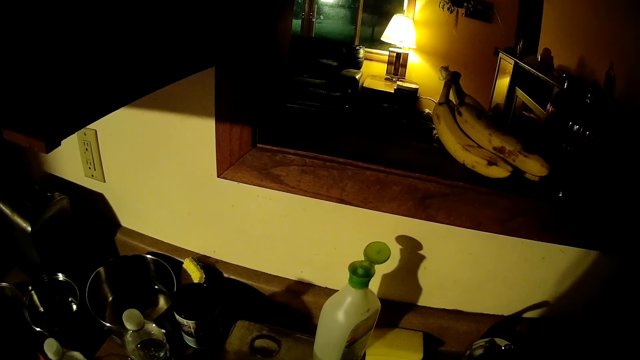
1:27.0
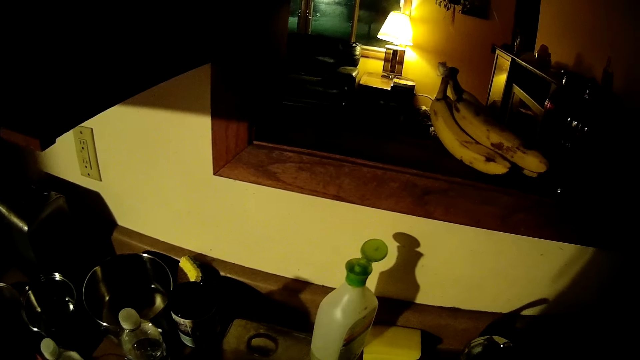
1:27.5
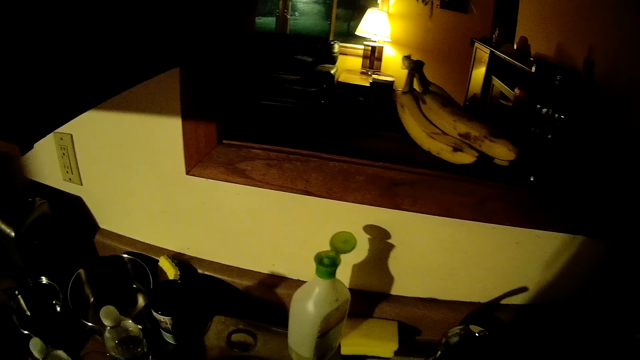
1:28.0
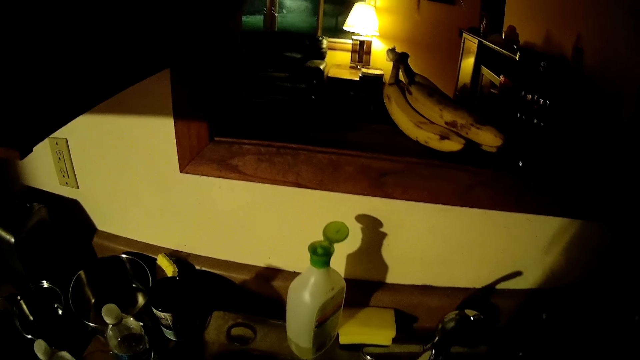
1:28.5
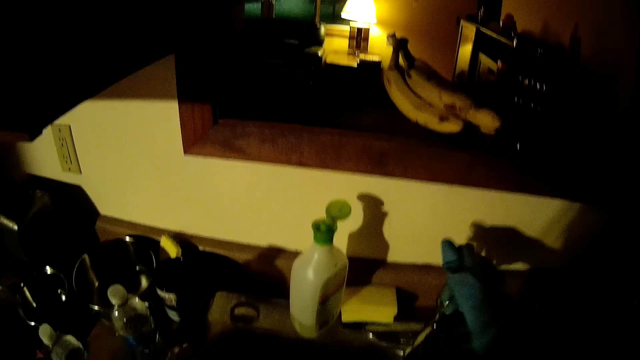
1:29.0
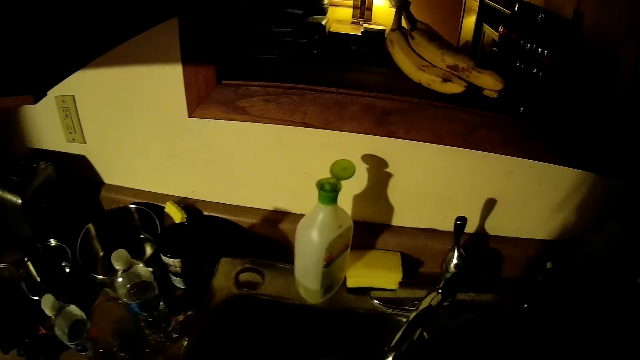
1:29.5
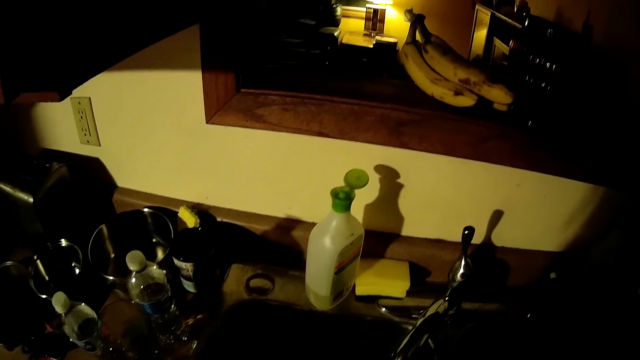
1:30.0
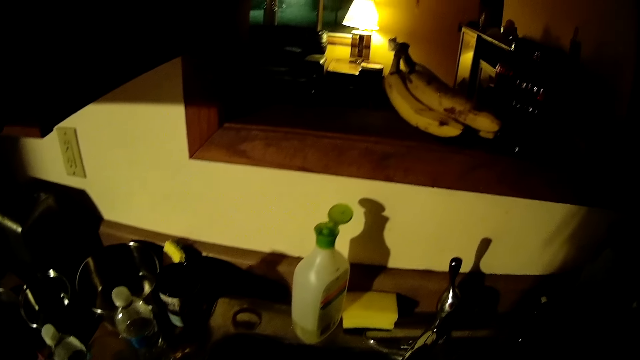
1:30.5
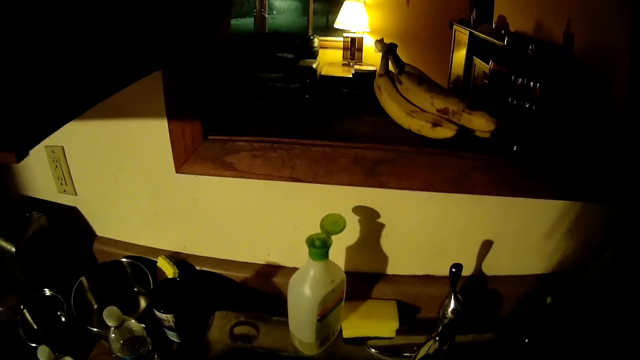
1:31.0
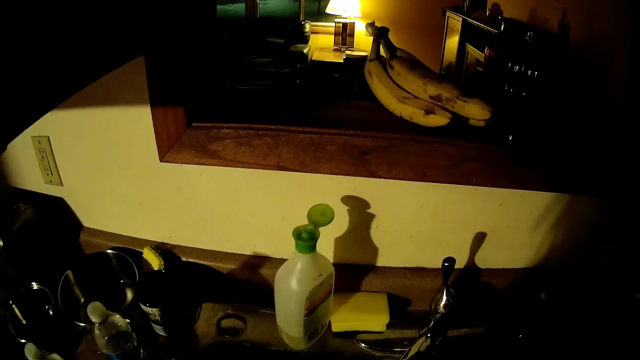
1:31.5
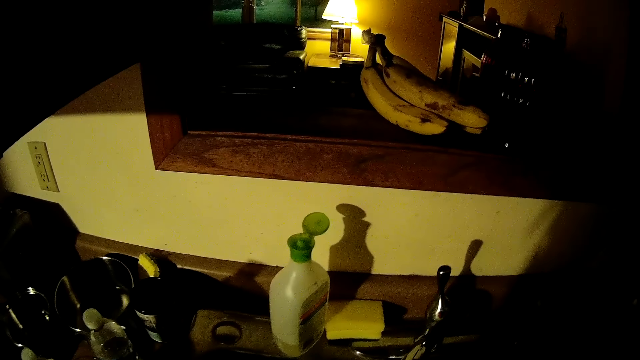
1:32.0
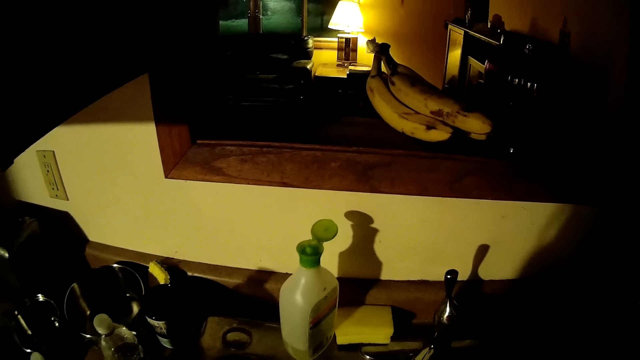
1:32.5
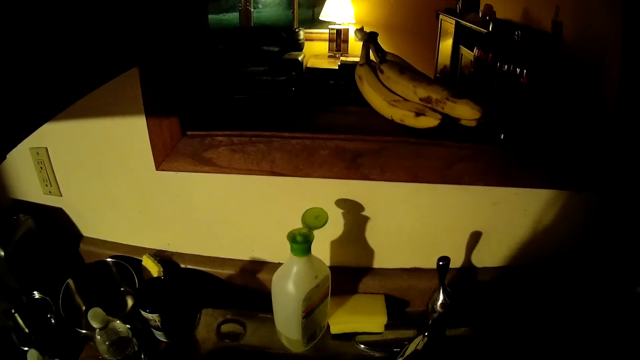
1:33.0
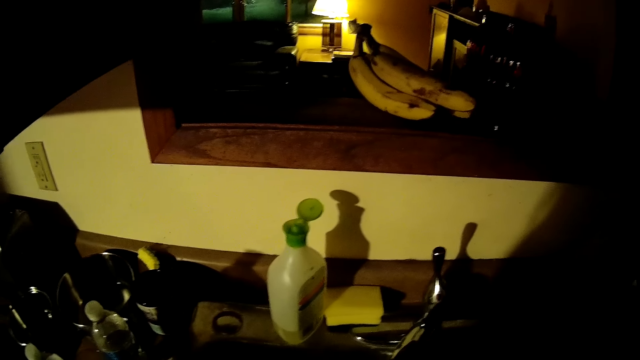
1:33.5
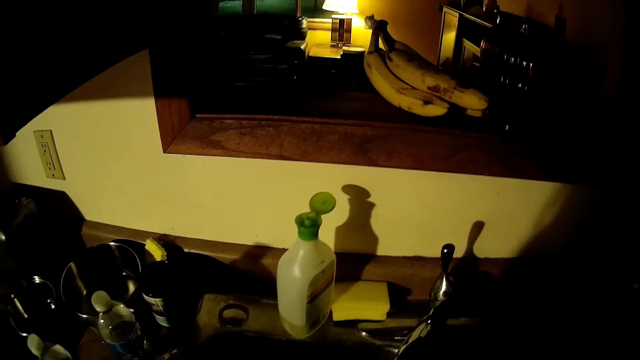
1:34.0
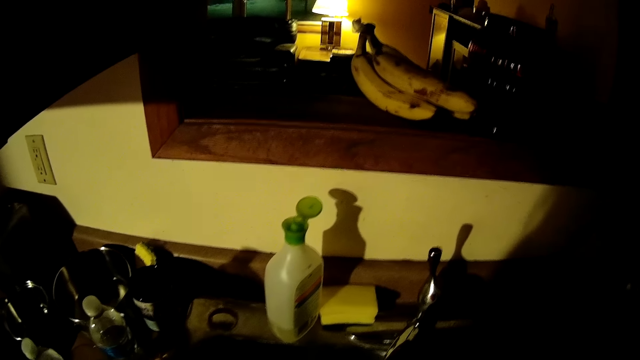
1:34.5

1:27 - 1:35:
The camera wearer opens a tap with her right hand. She moves around the kitchen. She washes dishes in a sink with both hands.

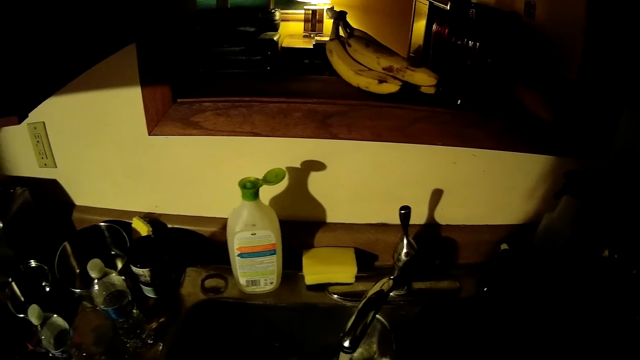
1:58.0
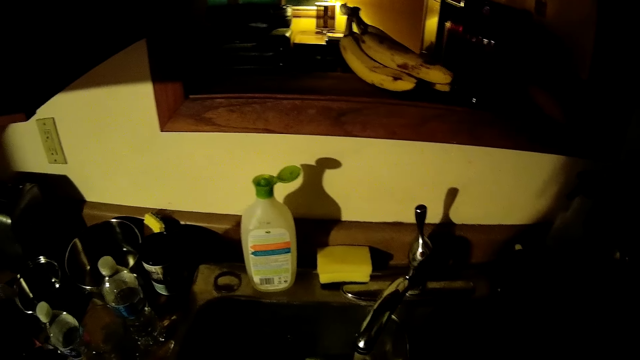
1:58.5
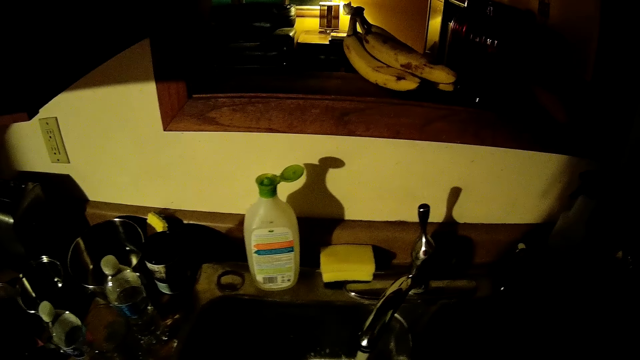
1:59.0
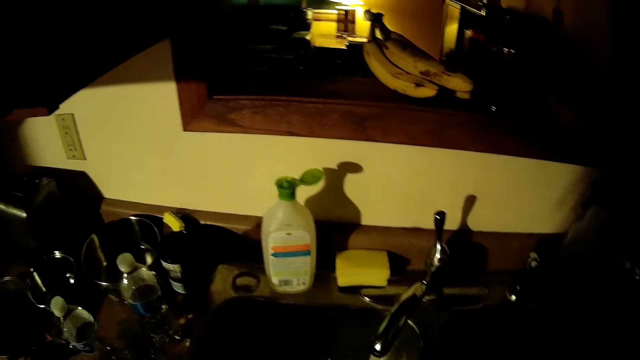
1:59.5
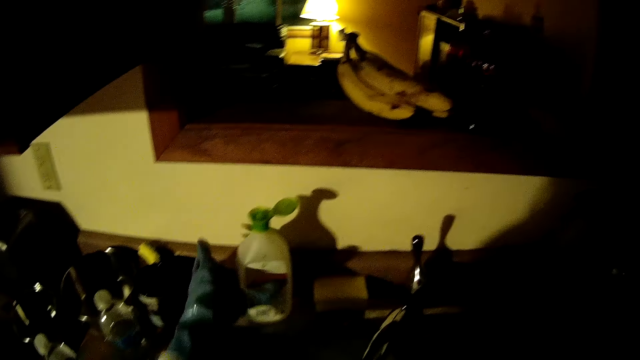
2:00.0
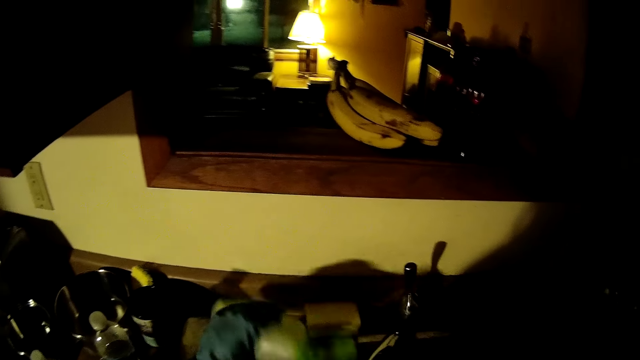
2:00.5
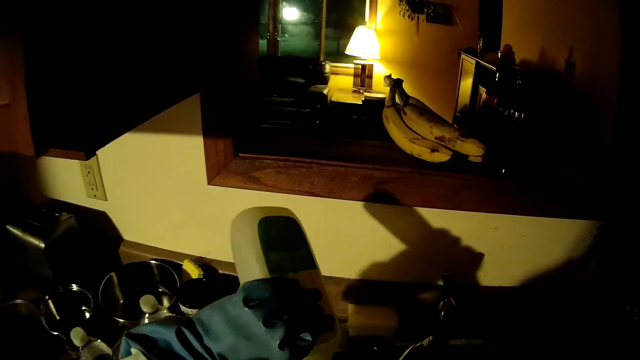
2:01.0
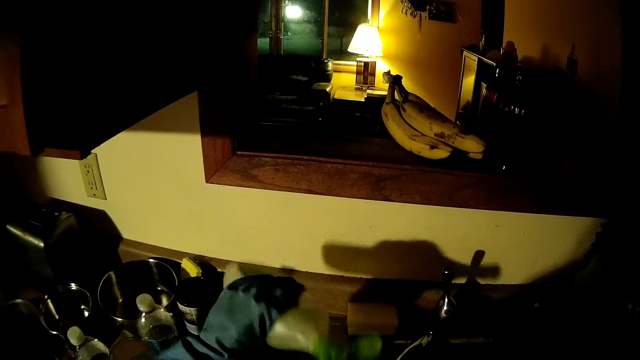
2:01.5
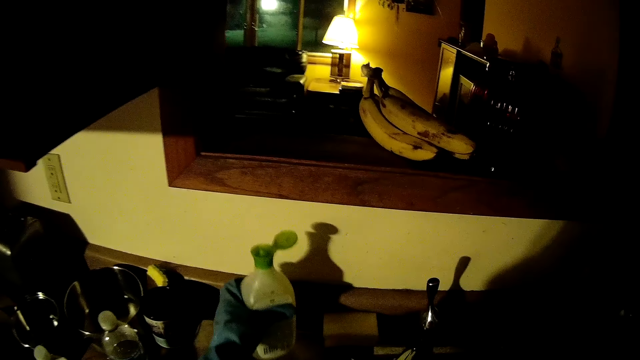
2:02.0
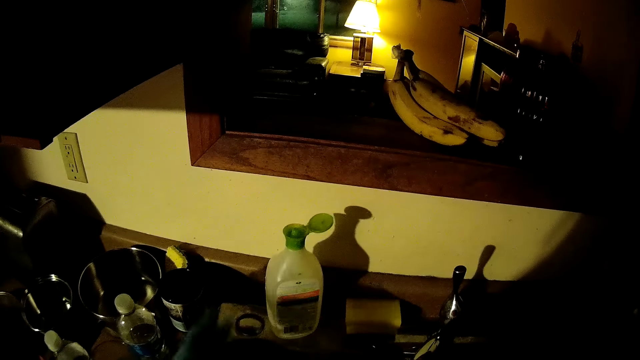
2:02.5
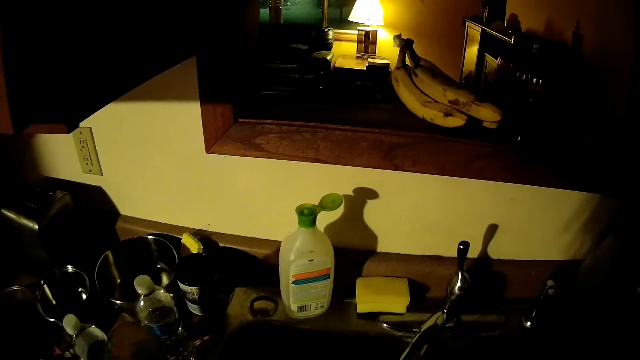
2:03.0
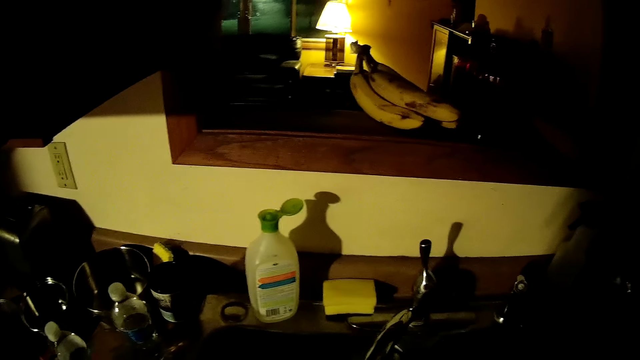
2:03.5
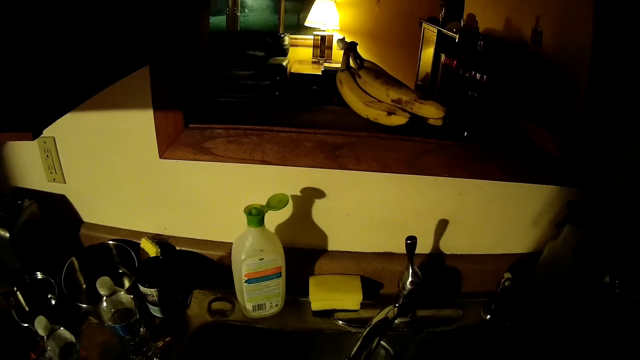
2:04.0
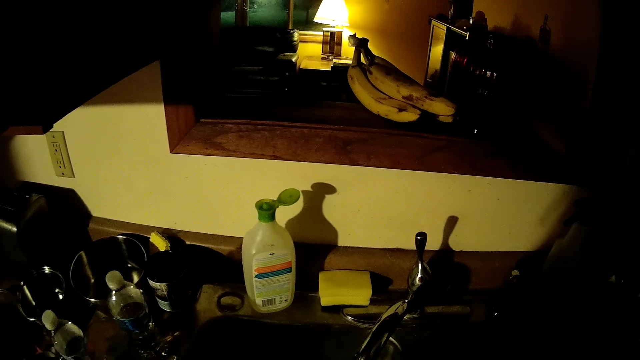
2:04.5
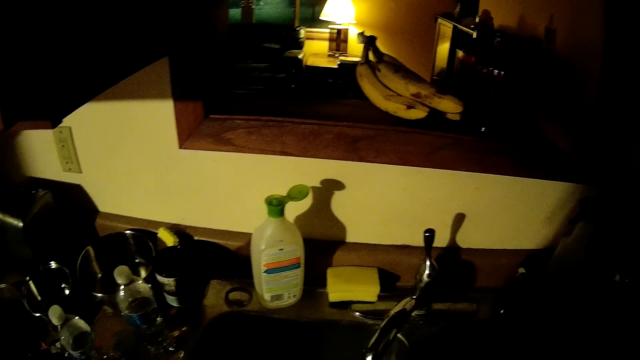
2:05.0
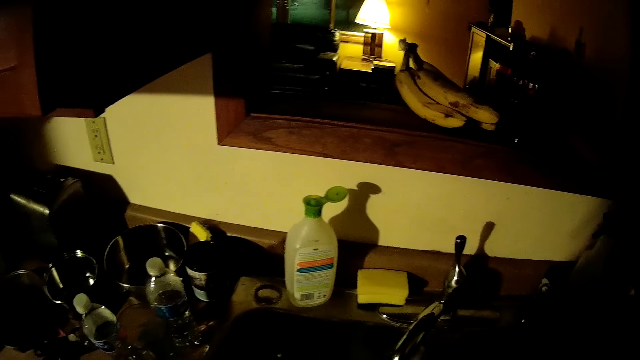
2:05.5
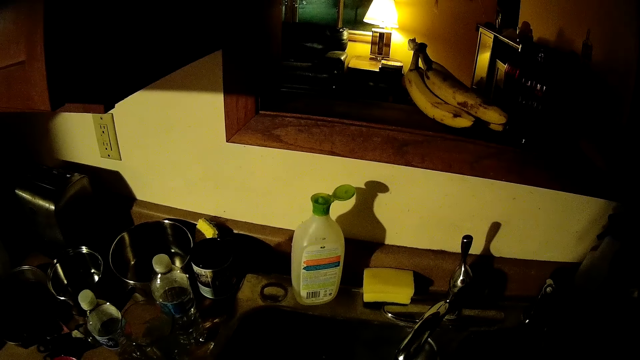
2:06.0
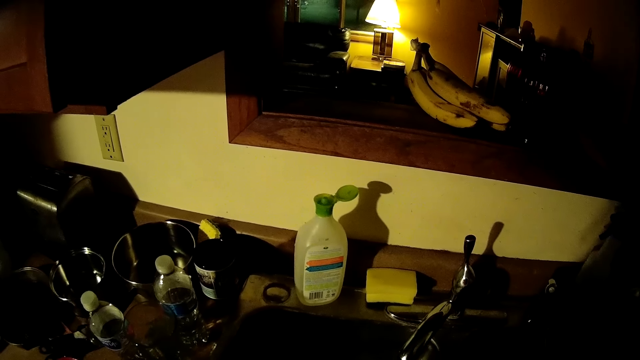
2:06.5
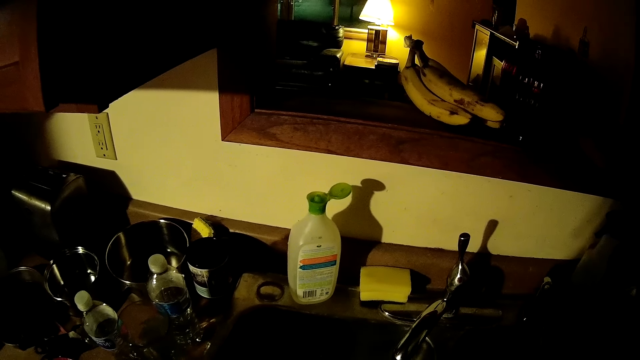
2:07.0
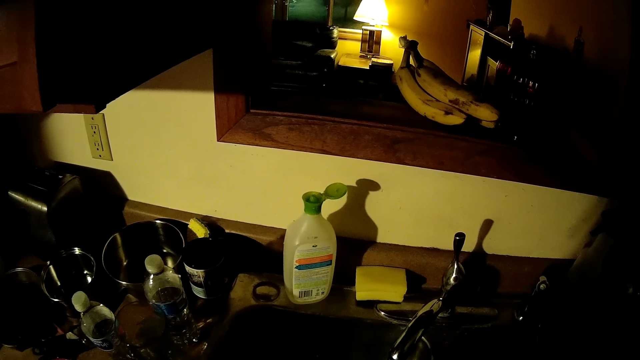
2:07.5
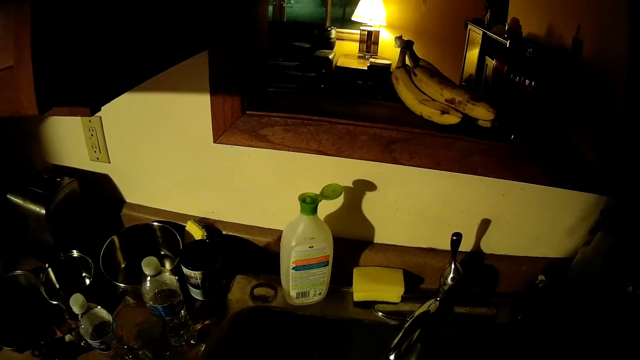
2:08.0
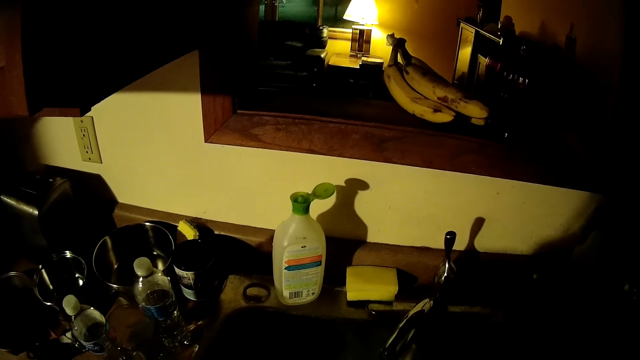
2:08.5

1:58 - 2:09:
The camera wearer picks up soap with her left hand from the table. She pours the soap in her left hand on a dish. She drops the soap in her left hand on the table. She moves around the kitchen. She washes dishes in a sink with both hands.
